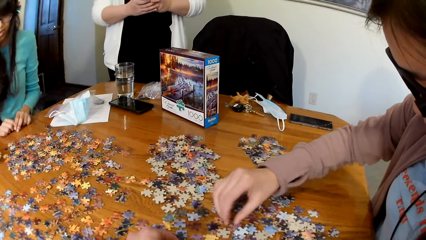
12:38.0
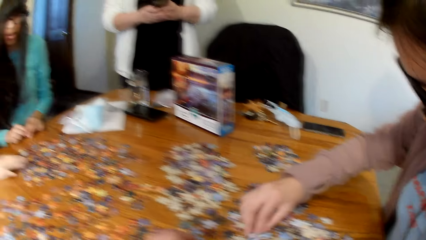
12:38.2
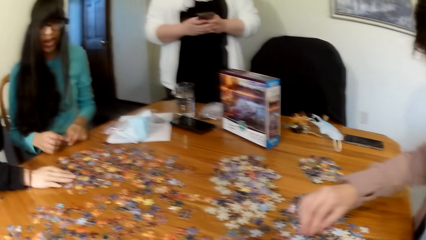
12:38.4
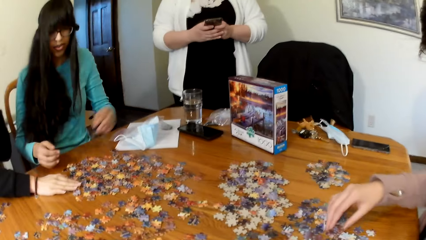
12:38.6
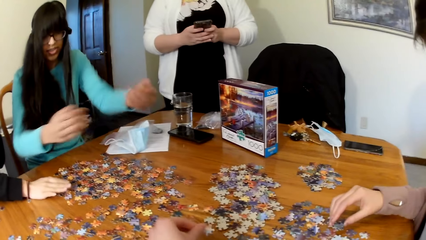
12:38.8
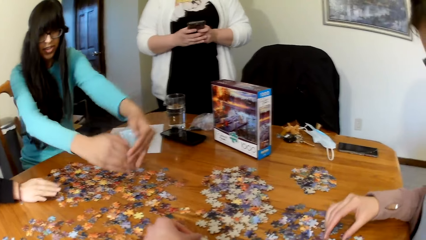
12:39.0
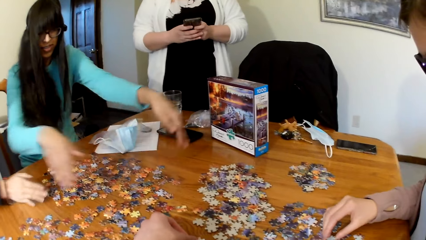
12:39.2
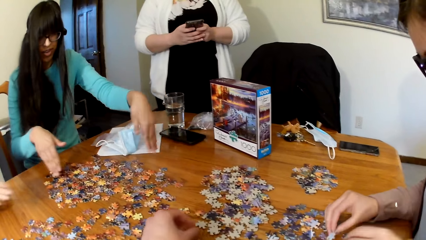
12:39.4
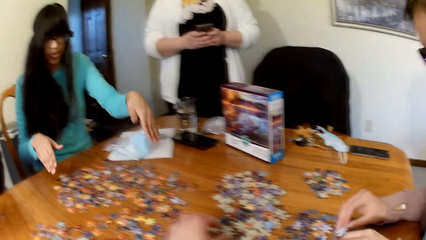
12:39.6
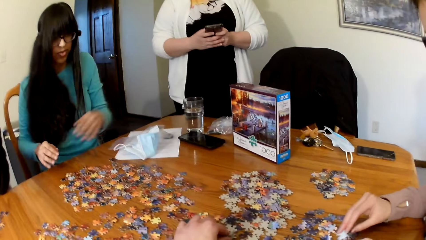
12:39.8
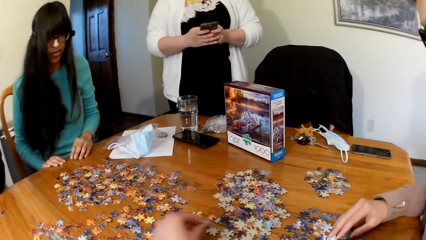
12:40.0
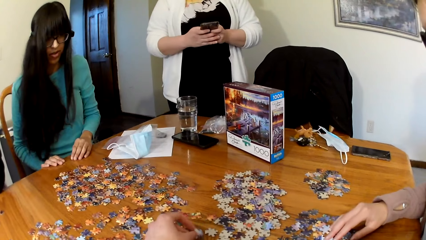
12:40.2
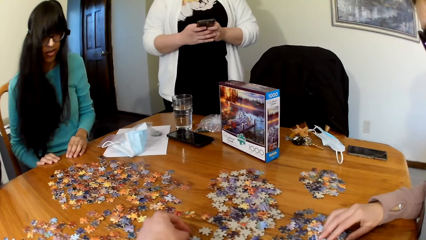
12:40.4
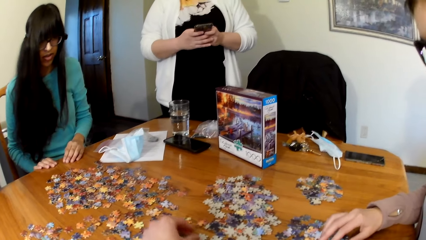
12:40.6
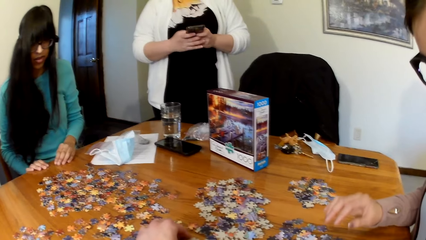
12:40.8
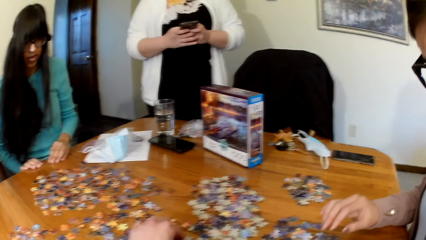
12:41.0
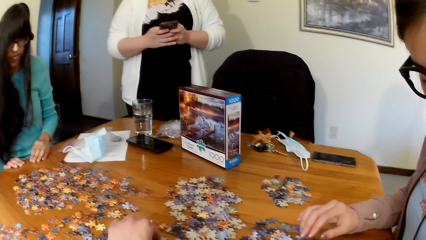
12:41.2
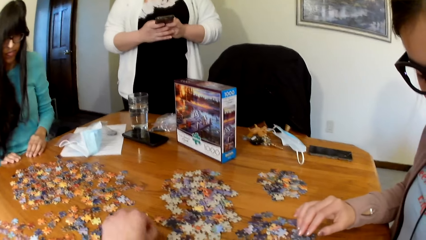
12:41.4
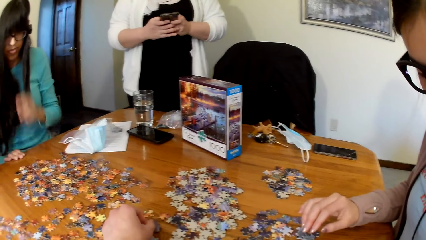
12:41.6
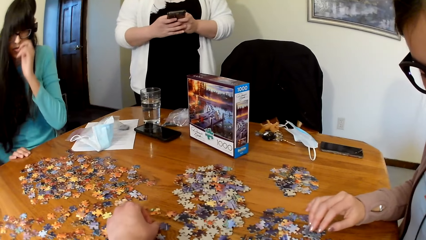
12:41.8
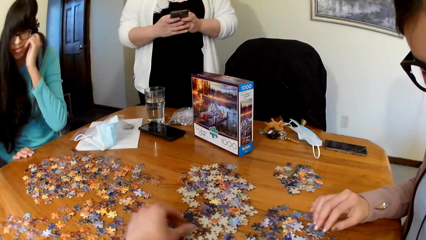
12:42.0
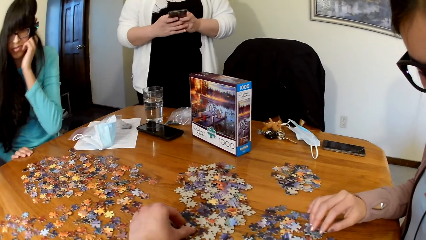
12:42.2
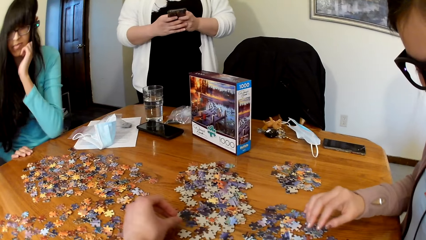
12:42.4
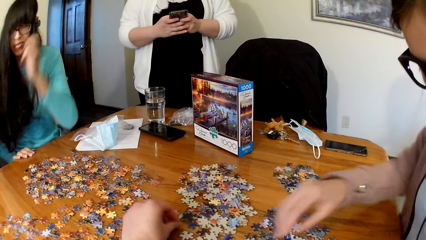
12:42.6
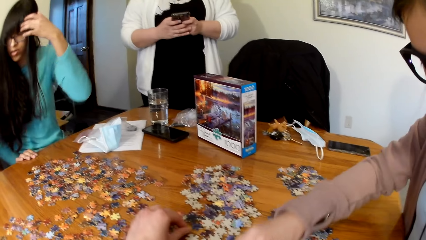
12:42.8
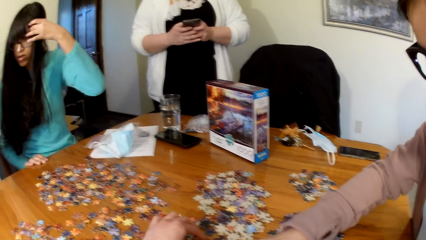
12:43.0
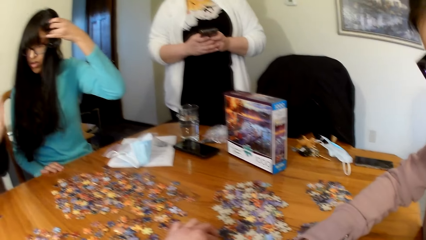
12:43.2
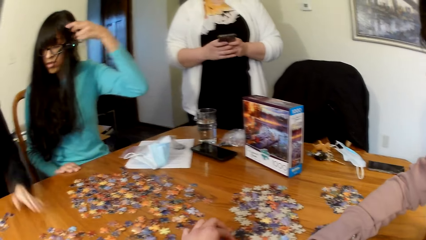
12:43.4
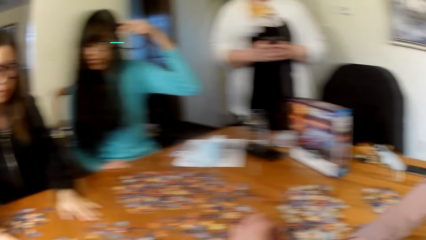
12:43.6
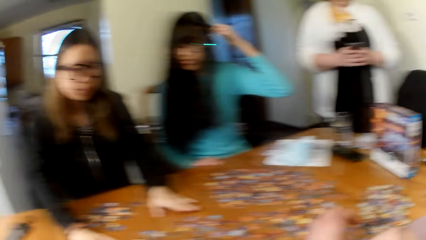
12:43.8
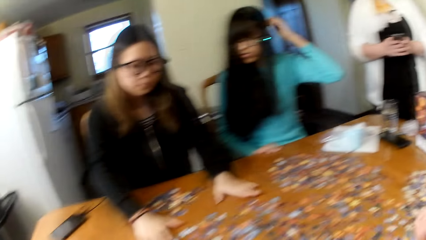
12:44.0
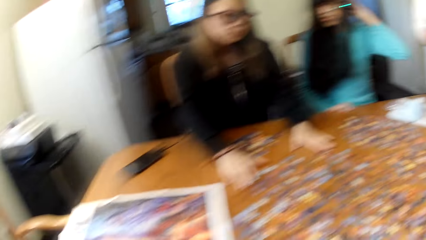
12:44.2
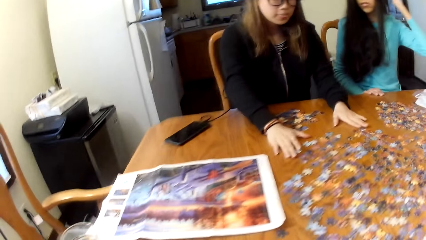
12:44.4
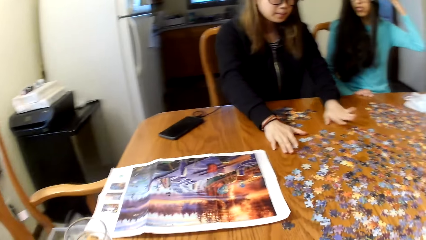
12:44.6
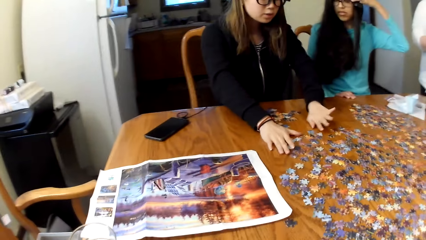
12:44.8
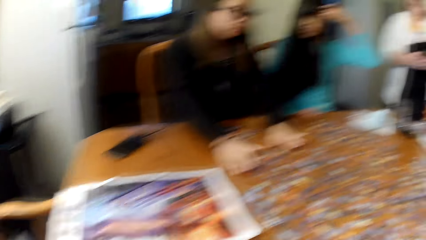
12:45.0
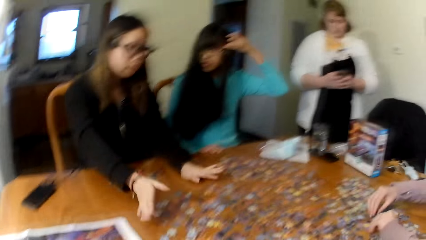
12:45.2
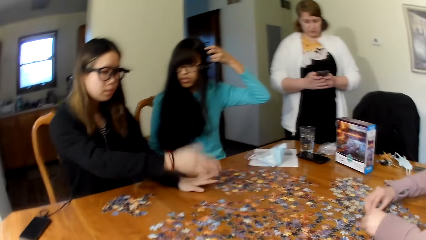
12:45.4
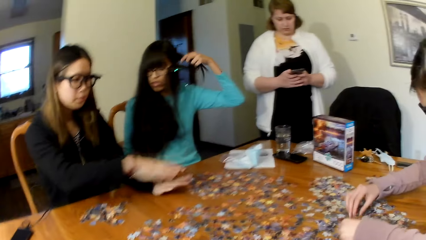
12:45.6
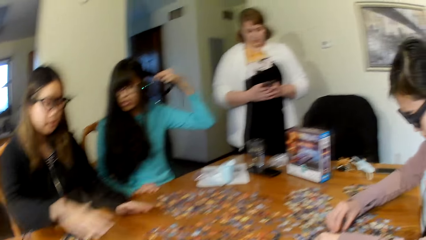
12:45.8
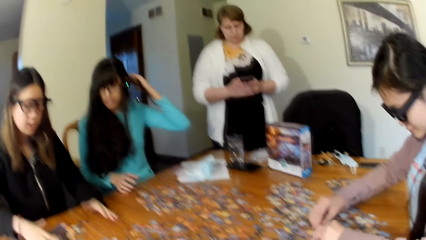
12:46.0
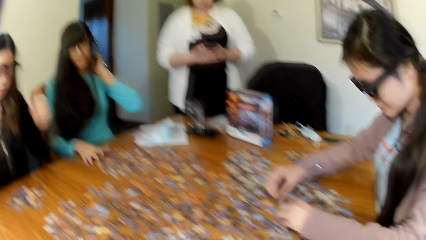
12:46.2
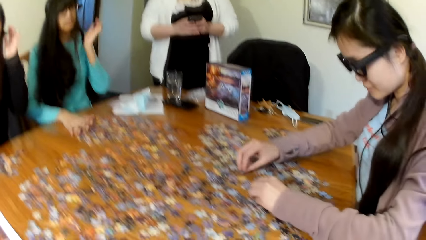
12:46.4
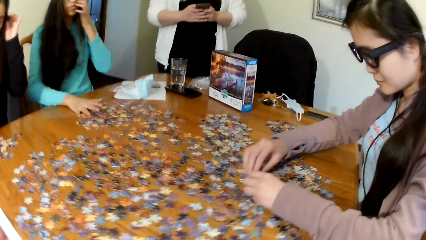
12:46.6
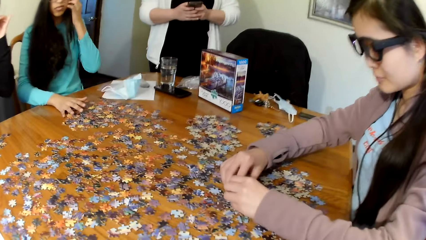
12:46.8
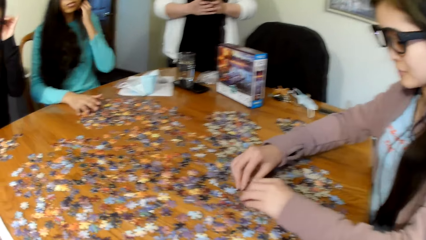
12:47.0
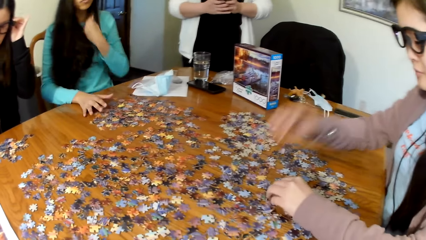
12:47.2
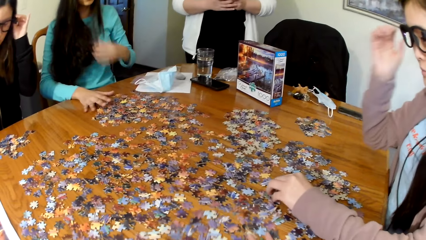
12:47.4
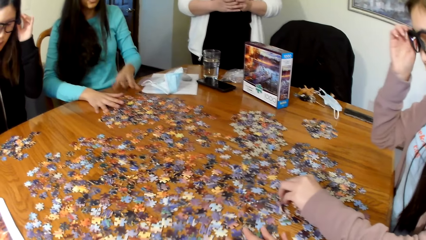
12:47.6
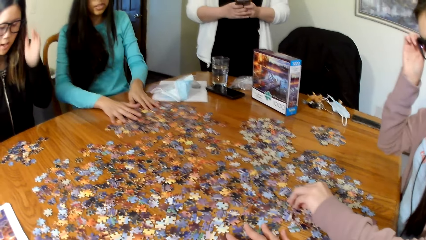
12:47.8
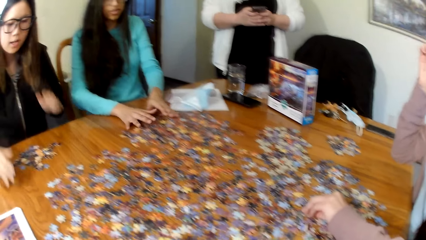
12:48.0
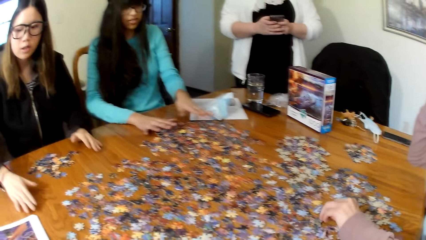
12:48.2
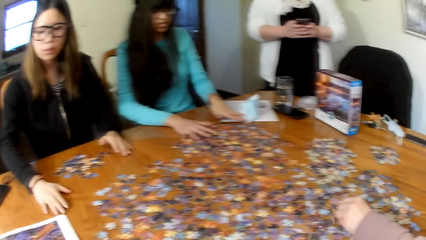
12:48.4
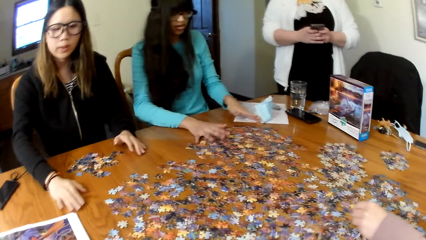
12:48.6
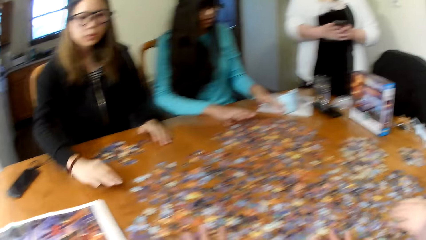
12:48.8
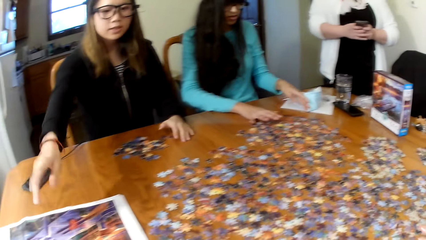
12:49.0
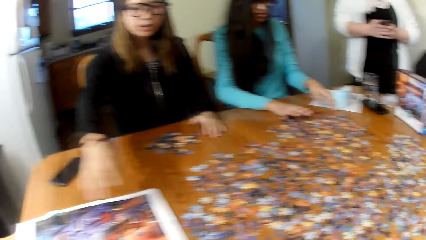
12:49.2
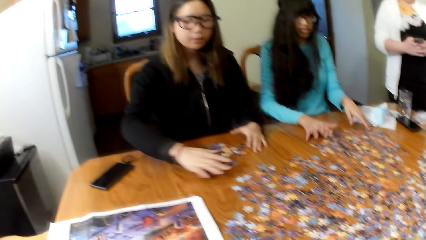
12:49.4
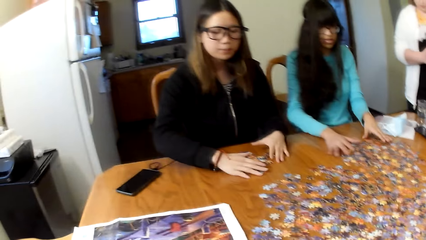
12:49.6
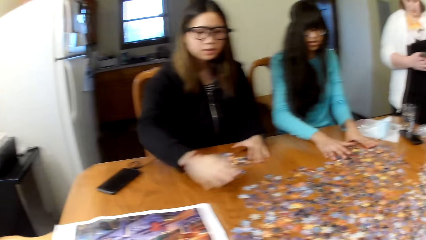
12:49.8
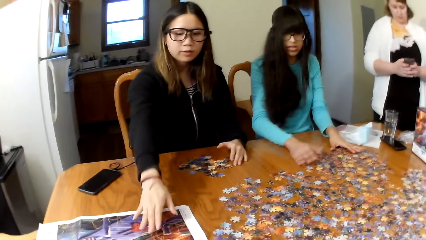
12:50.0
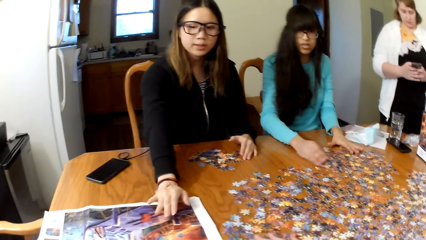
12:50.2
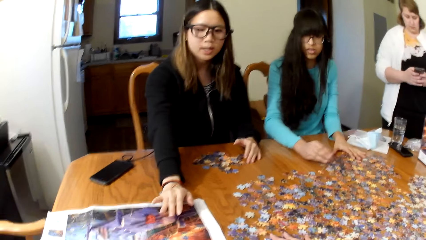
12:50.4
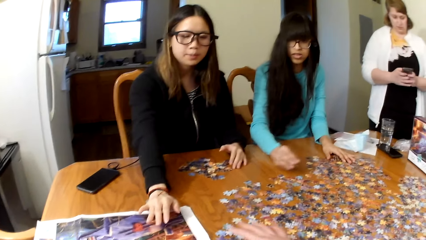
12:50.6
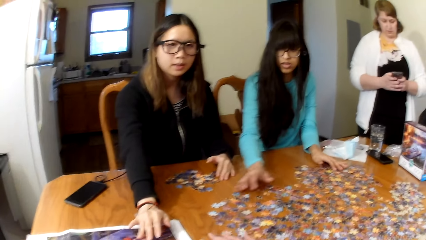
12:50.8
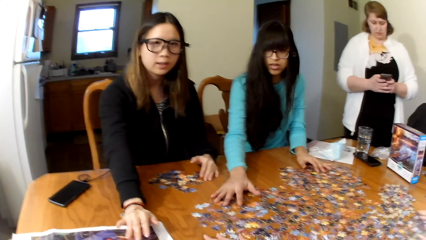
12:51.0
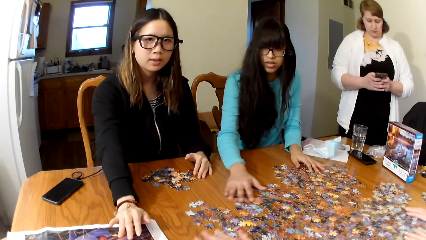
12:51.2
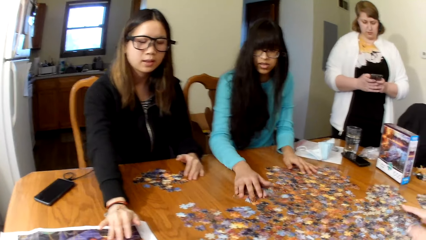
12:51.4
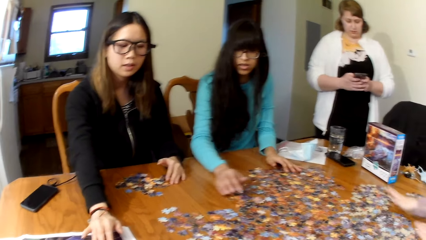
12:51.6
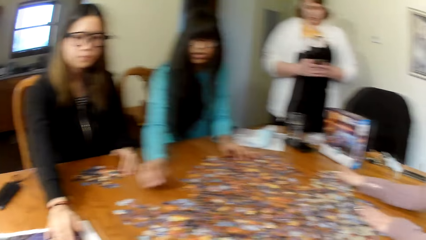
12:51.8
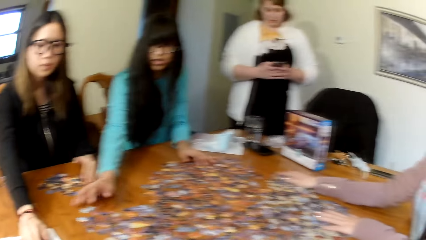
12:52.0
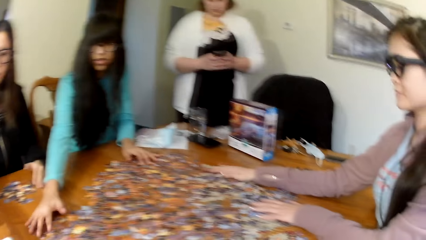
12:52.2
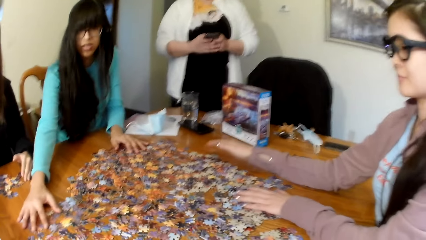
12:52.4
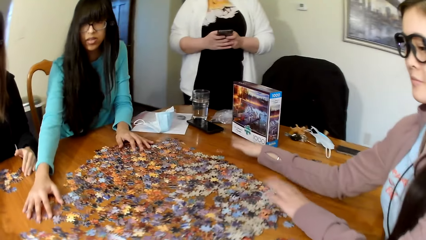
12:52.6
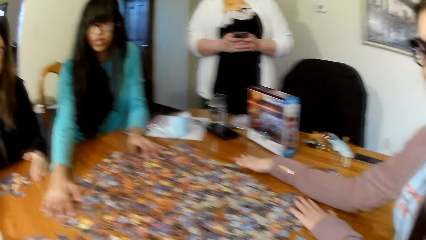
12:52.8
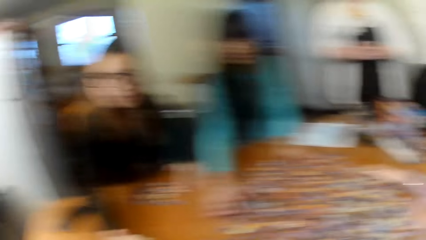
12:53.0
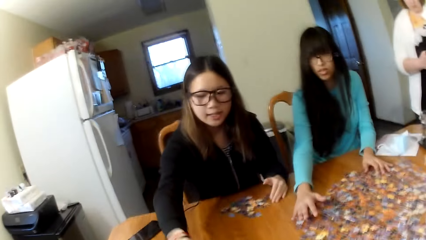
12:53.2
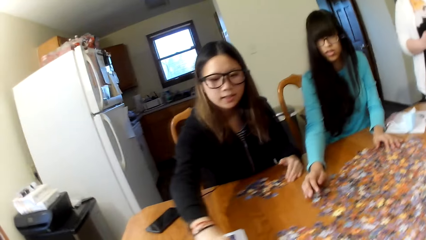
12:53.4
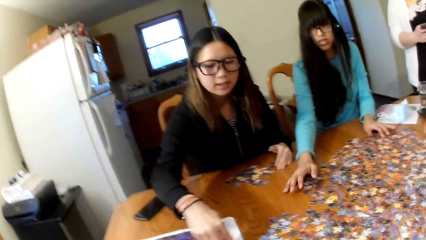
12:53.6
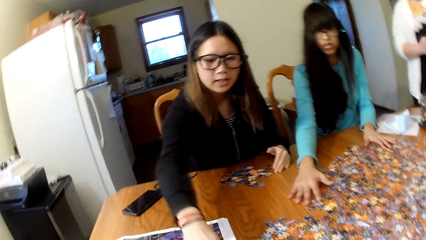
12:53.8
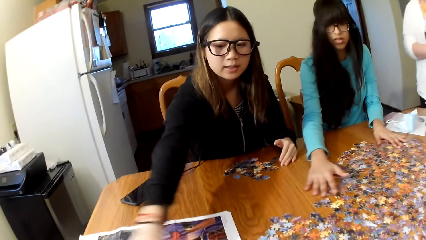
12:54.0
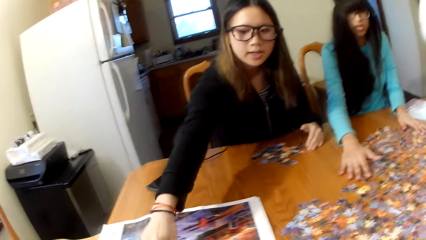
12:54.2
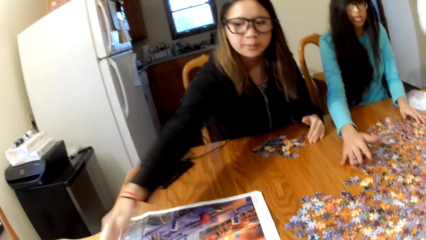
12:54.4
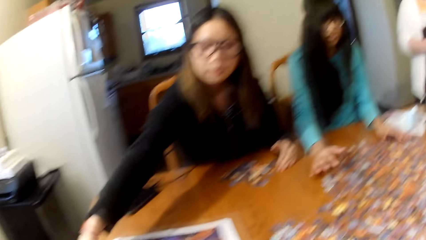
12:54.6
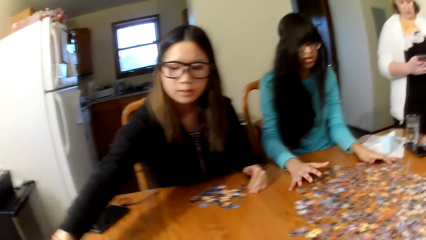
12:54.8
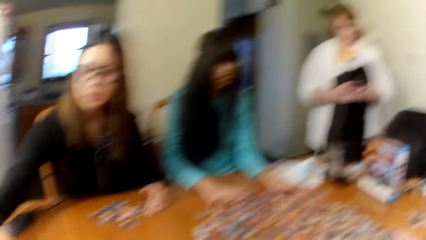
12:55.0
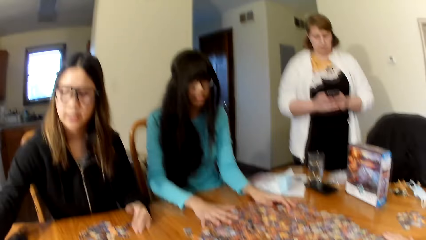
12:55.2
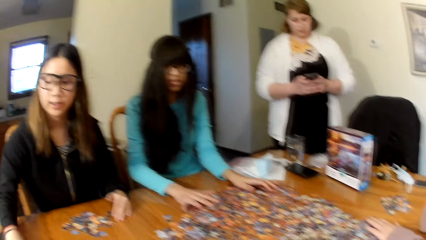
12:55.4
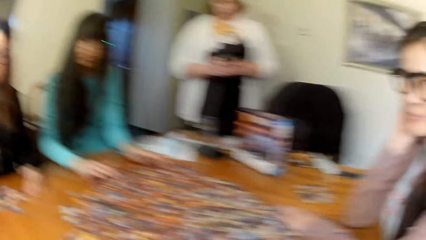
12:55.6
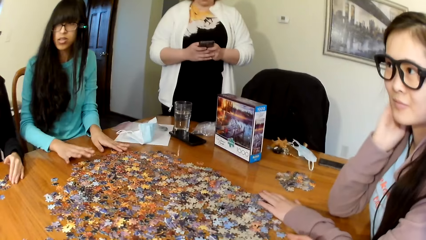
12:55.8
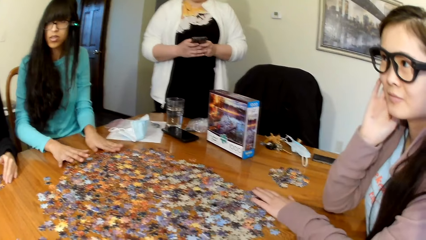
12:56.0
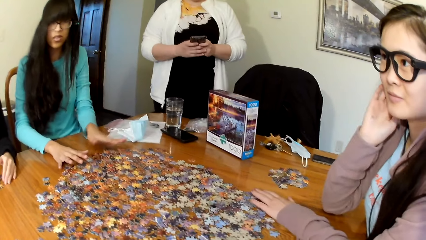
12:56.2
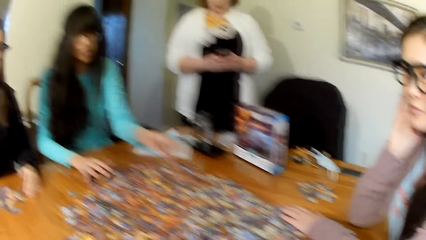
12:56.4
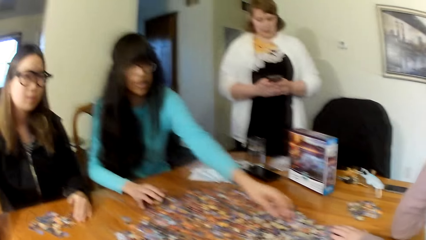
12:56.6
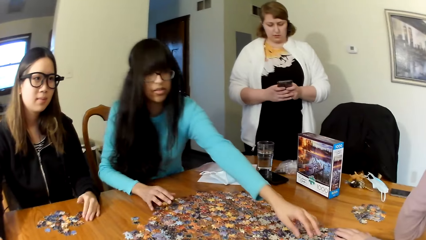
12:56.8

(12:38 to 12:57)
The camera wearer gathers puzzle cards. A lady gestures out. The camera wearer looks around. Another lady gathers the puzzle cards. The camera wearer gathers the puzzle cards. A woman looks for the puzzle pieces. Another woman looks for the puzzle pieces. Another woman looks for the puzzle pieces. Another lady gathers the puzzle cards.
